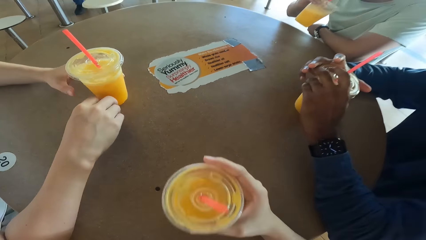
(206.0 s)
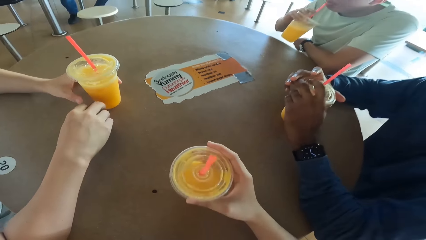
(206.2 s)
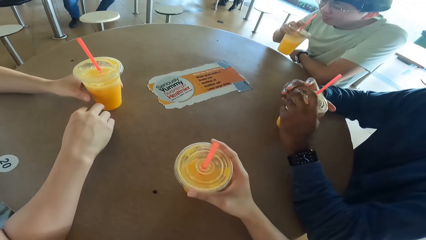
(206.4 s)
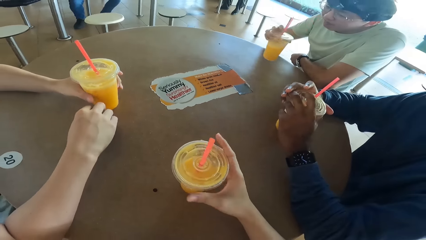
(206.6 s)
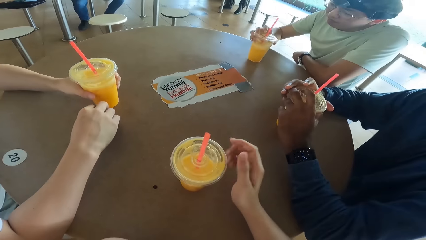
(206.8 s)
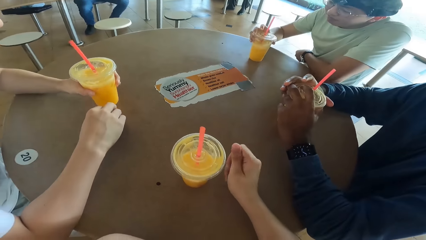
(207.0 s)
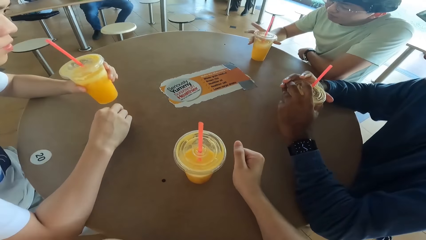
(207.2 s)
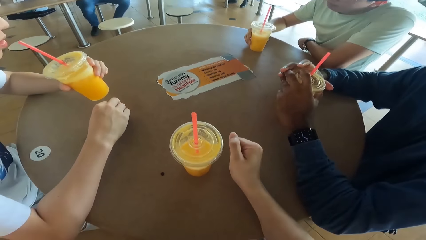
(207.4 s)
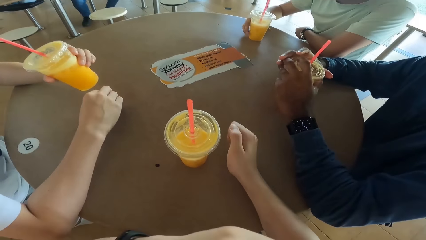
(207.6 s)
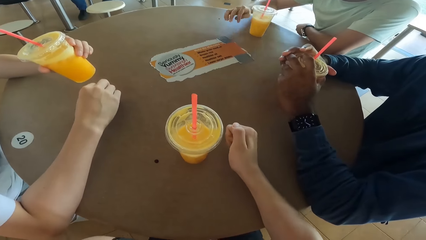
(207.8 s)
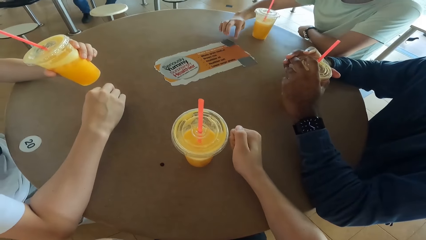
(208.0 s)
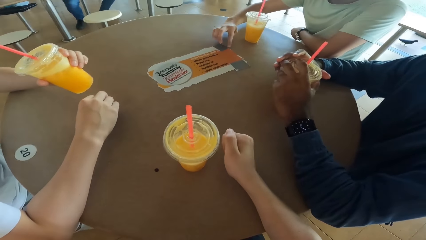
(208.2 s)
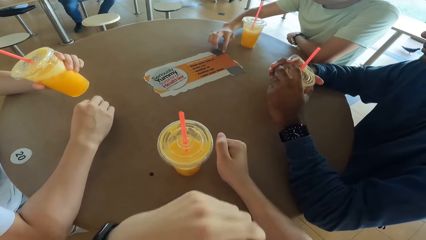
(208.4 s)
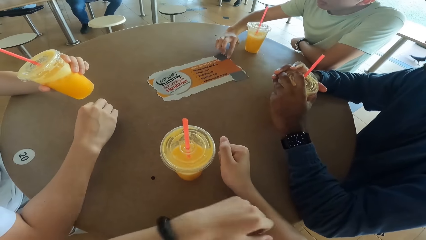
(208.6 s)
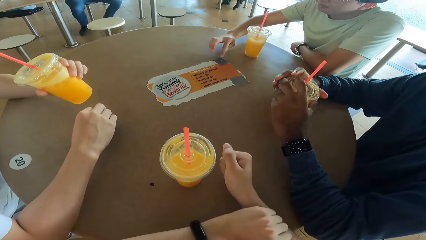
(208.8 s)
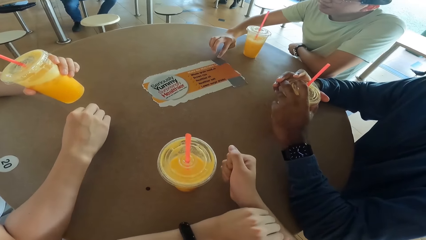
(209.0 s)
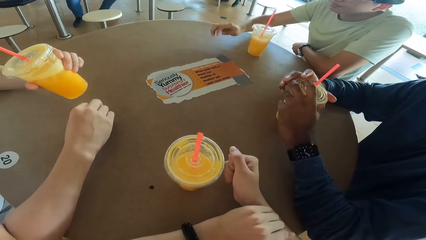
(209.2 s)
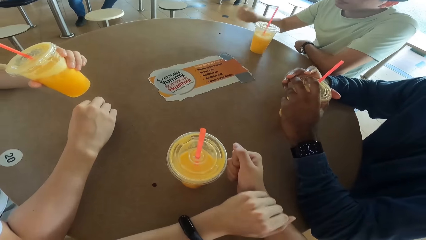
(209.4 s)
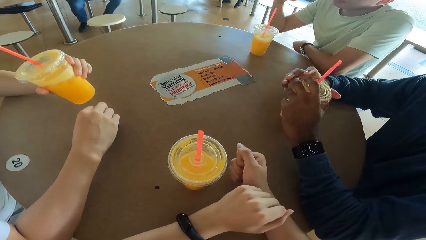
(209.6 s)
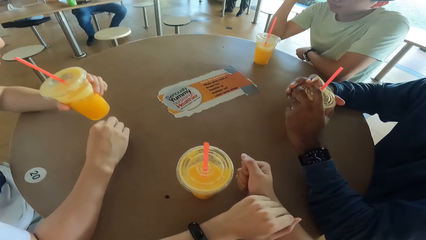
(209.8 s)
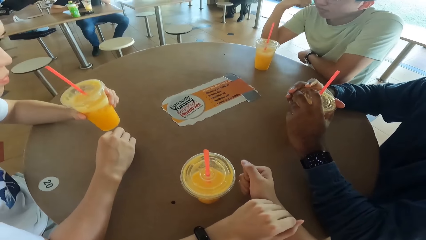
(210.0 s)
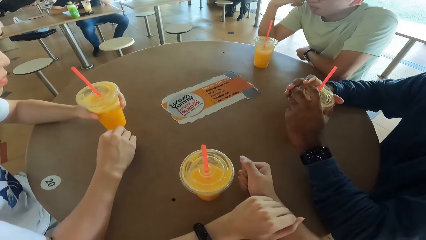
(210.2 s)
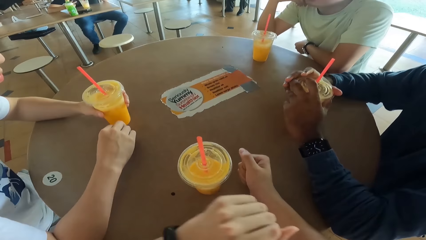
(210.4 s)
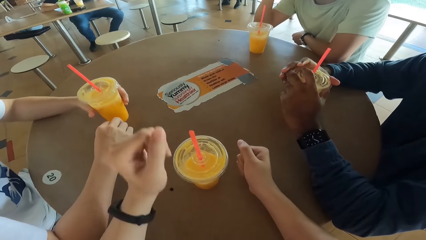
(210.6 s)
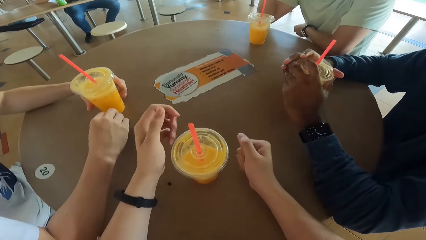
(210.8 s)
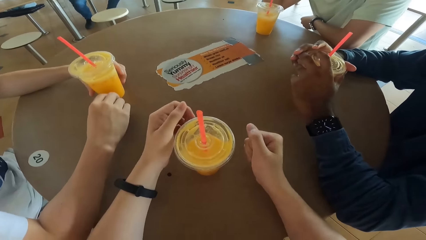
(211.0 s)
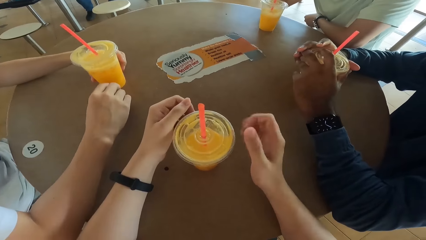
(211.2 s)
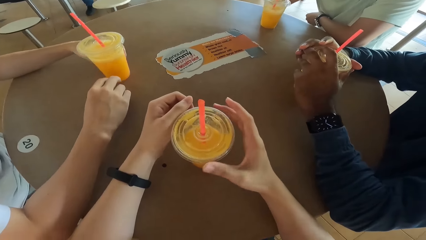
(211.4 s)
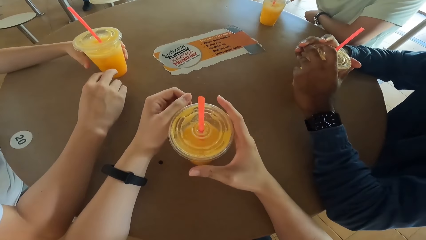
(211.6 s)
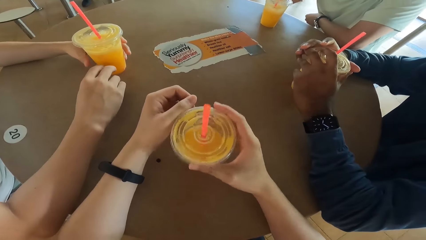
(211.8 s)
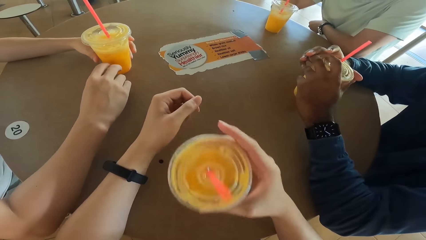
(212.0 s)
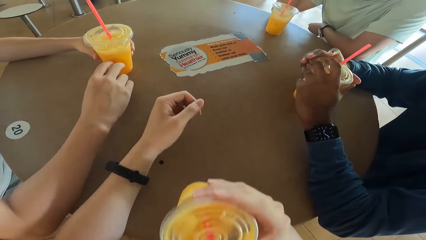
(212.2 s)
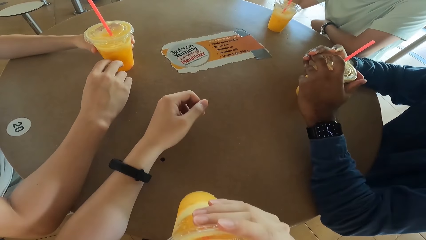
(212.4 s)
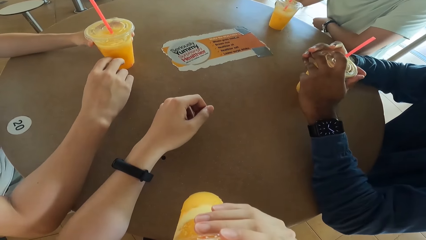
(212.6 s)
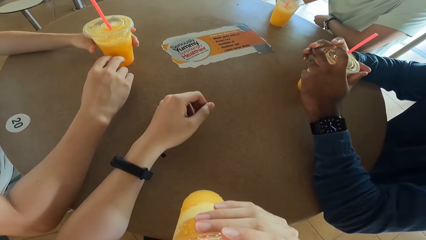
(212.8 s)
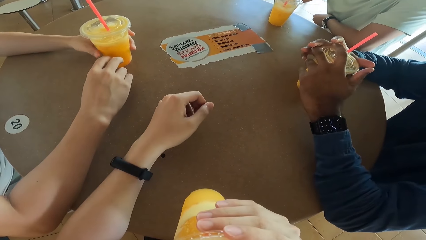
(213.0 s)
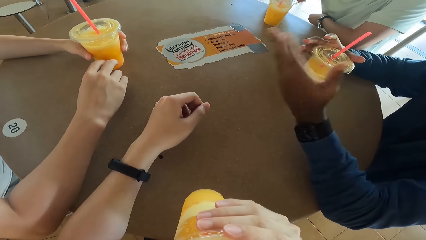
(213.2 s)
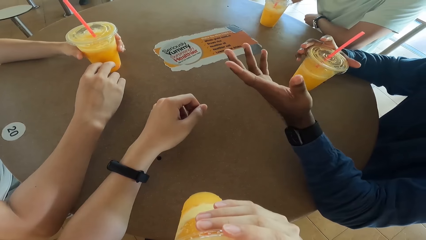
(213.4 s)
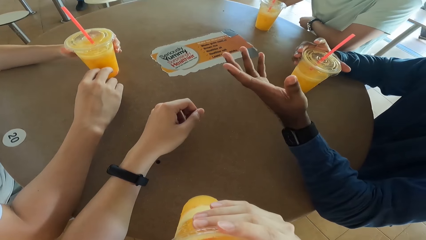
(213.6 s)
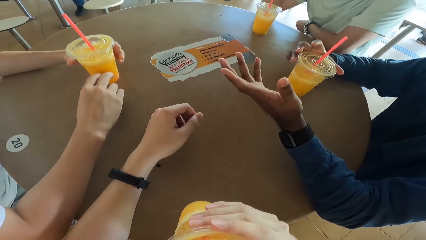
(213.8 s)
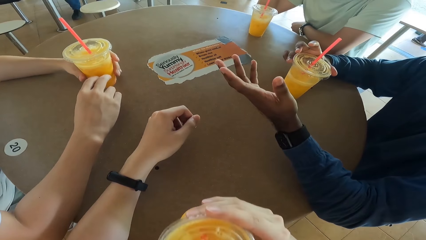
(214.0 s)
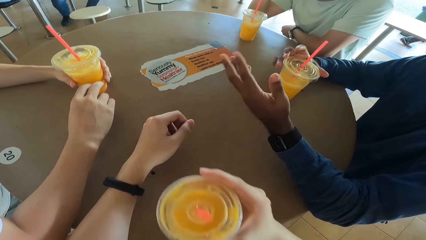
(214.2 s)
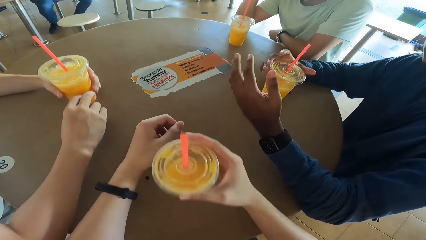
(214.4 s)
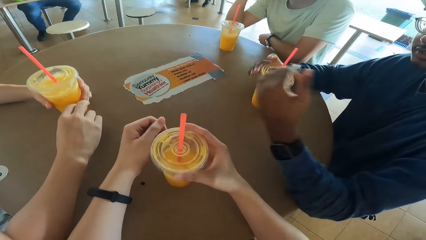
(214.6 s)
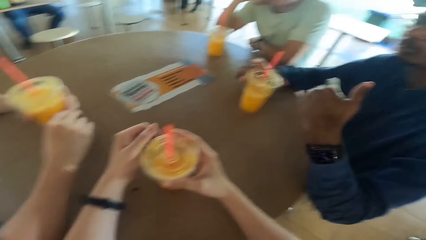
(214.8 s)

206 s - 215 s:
A person takes a drink. Another person touches a table. The camera wearer takes a drink. A person asks a question.

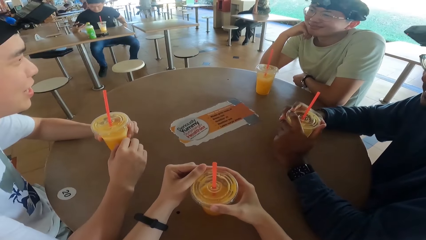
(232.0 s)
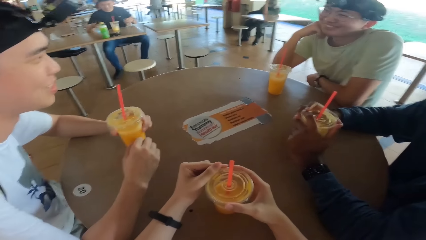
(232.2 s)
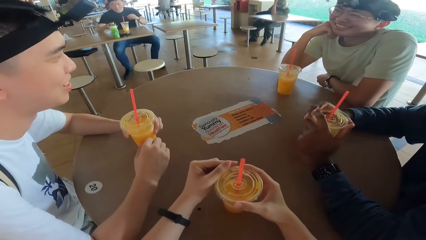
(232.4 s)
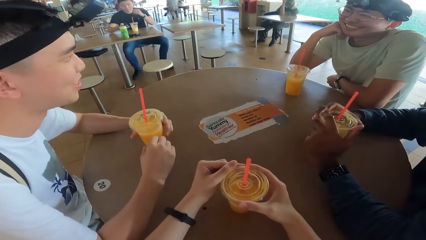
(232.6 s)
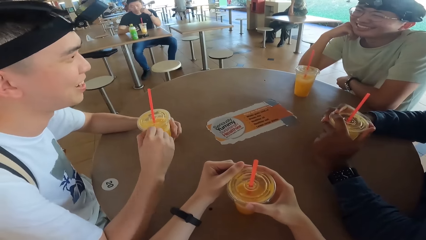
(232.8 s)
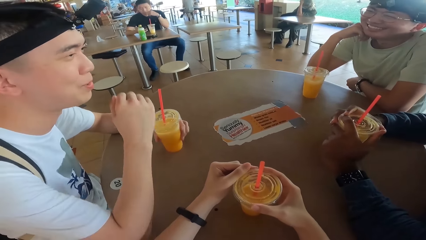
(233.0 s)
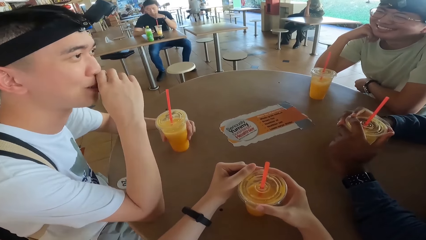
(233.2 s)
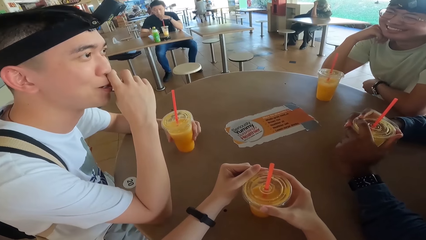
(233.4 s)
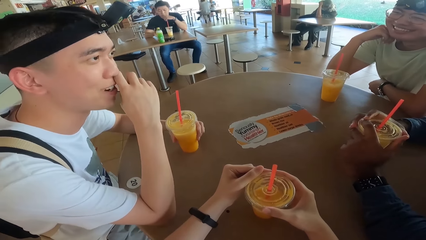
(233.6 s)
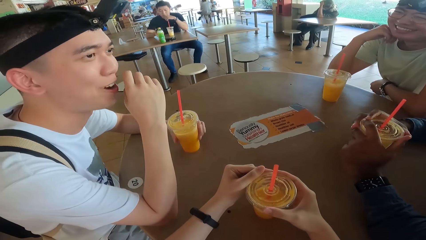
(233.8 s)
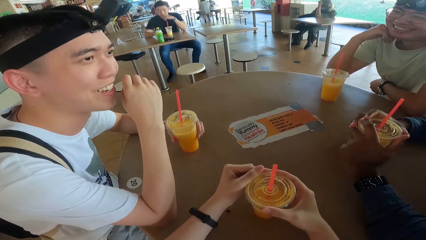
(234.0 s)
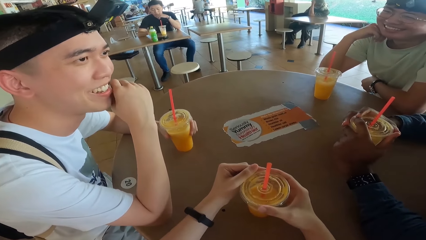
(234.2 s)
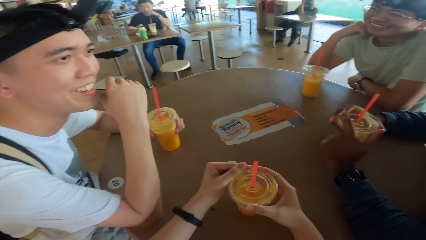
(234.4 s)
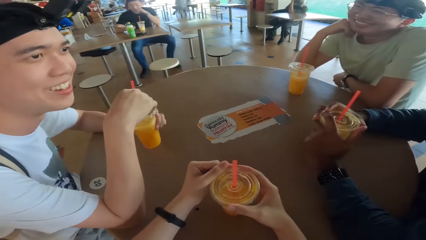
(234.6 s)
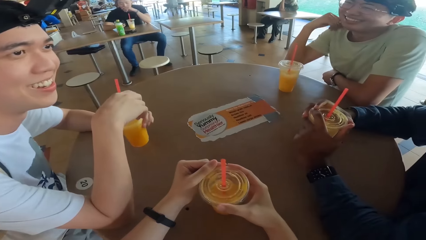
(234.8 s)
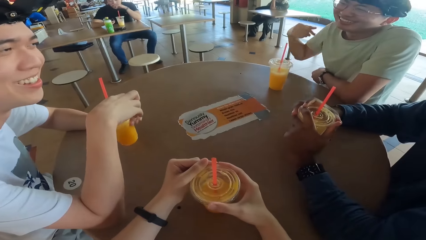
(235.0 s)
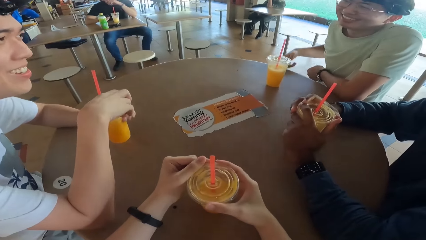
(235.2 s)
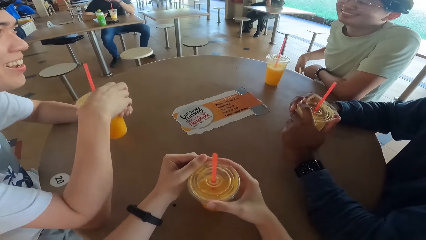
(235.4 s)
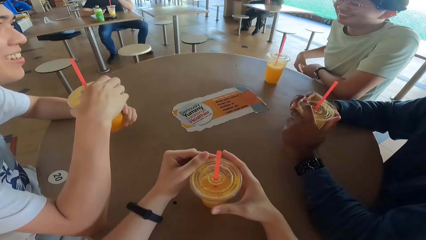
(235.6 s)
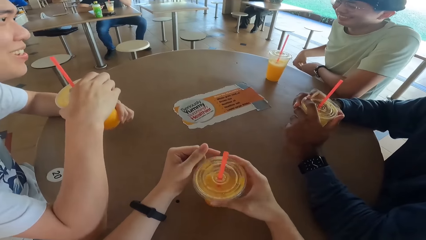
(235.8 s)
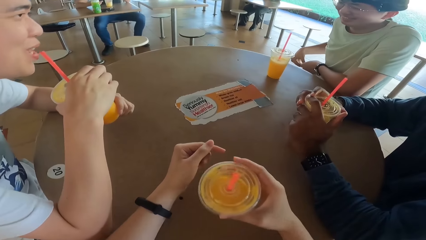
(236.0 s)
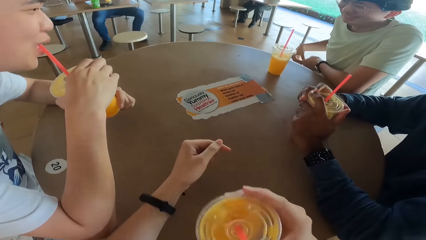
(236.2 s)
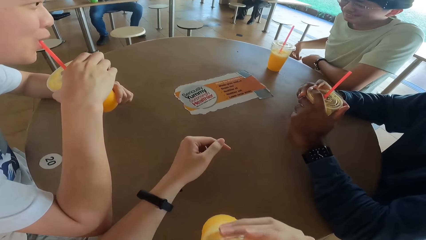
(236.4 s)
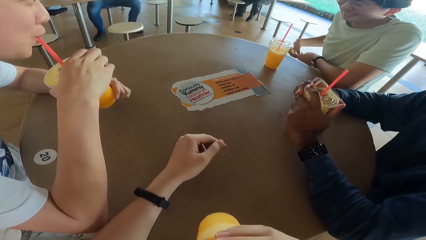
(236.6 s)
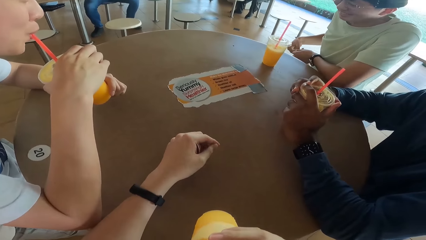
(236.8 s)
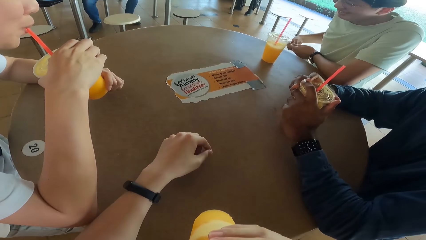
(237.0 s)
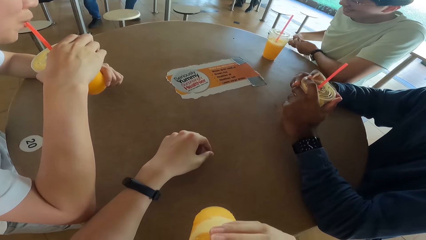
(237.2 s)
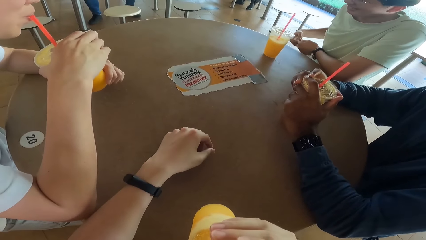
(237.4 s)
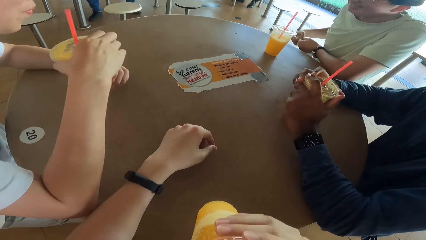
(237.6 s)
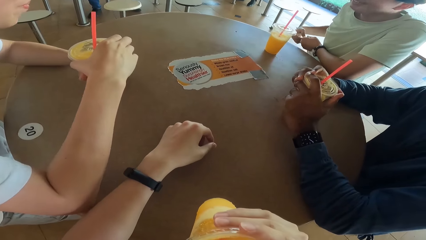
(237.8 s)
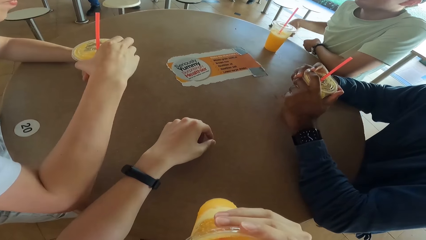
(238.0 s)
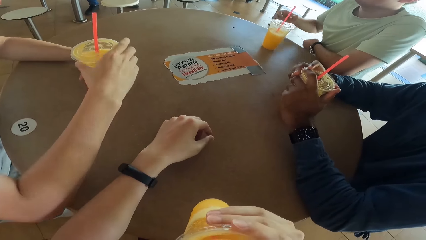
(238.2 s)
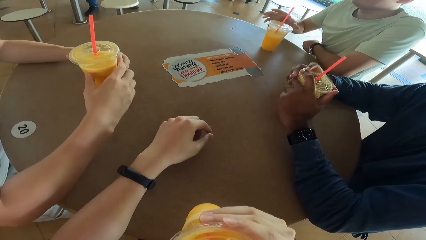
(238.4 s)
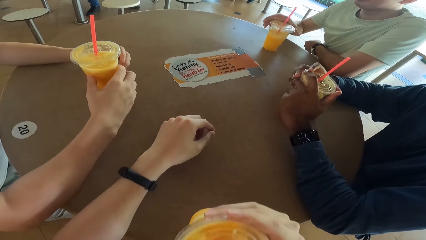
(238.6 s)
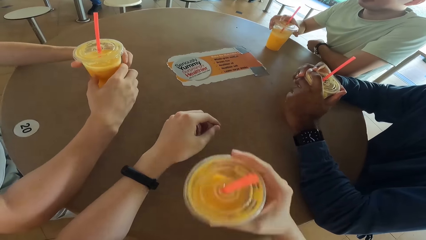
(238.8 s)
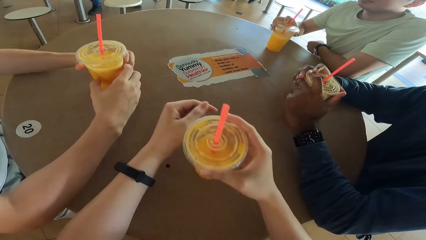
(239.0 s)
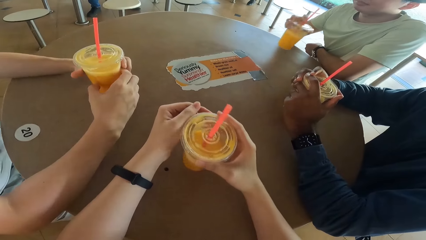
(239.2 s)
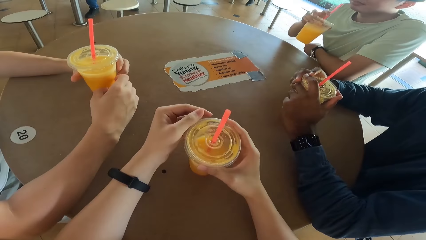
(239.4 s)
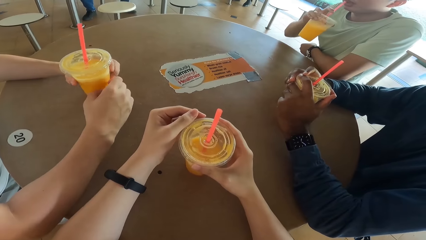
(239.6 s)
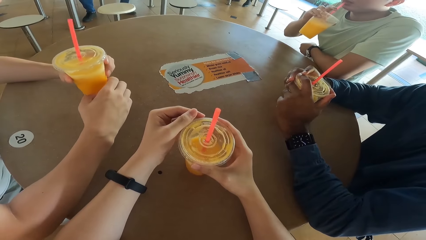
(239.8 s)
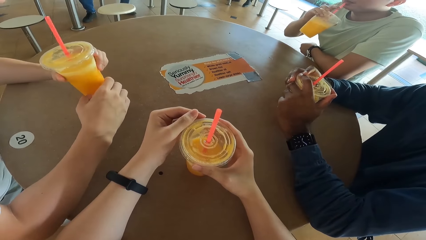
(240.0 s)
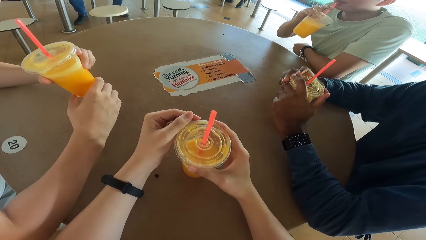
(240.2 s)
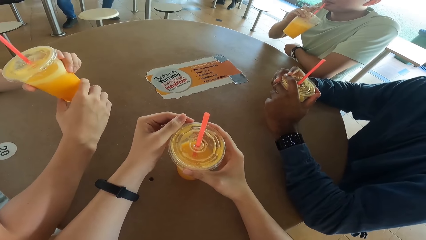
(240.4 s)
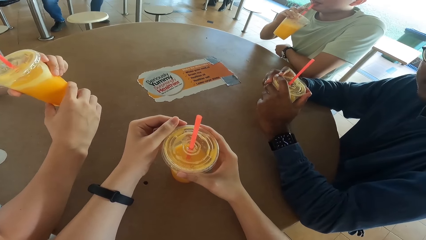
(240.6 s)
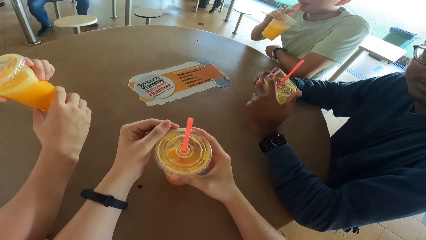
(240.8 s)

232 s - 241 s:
A person answers. The person takes a drink. The camera wearer takes a drink.
